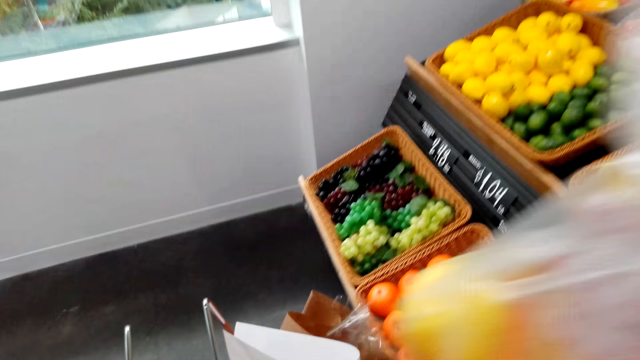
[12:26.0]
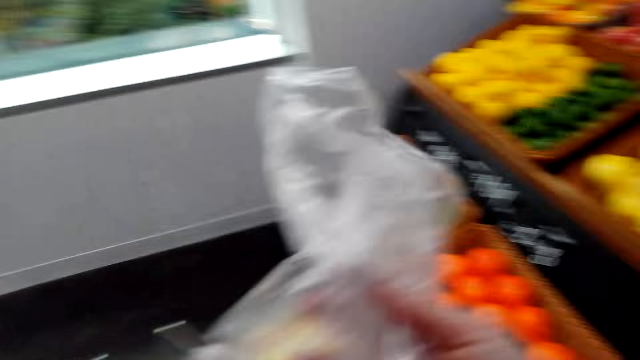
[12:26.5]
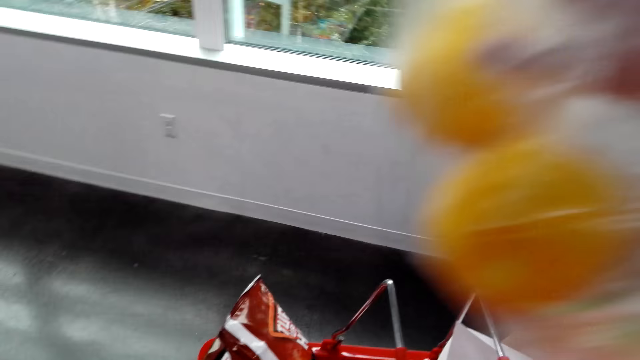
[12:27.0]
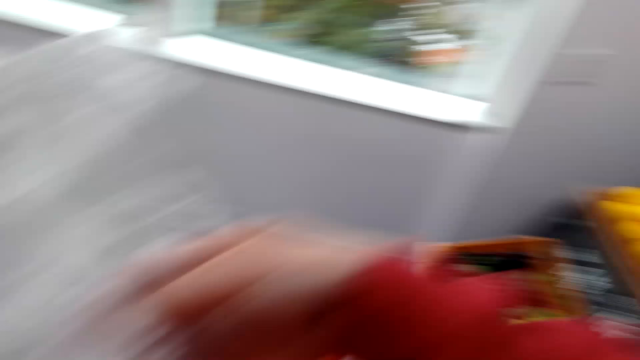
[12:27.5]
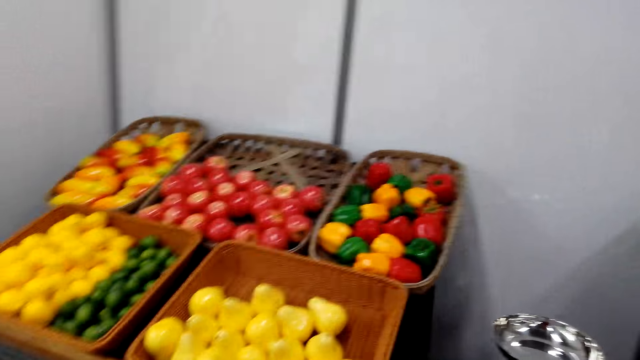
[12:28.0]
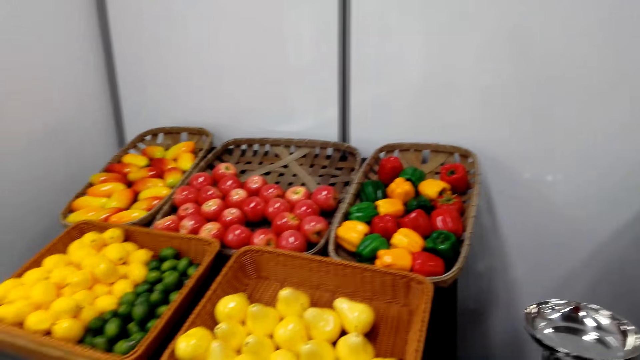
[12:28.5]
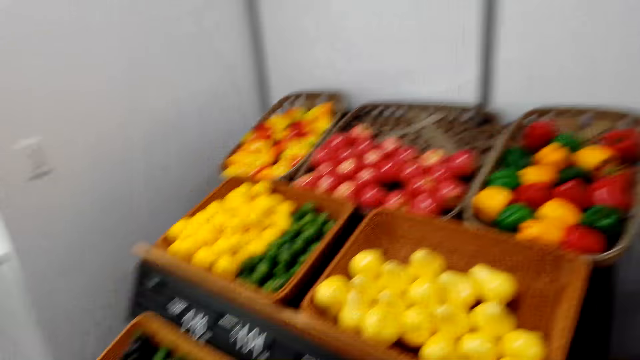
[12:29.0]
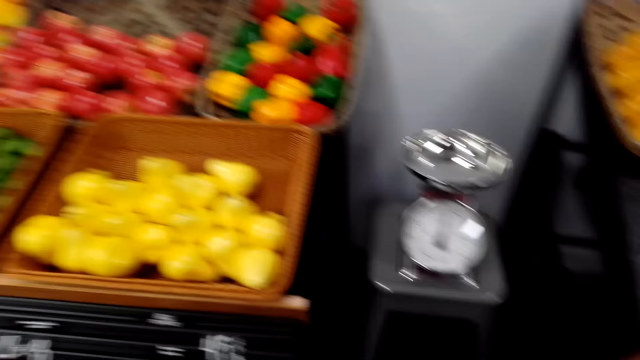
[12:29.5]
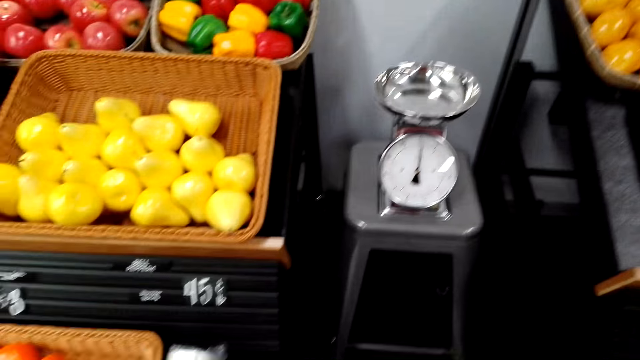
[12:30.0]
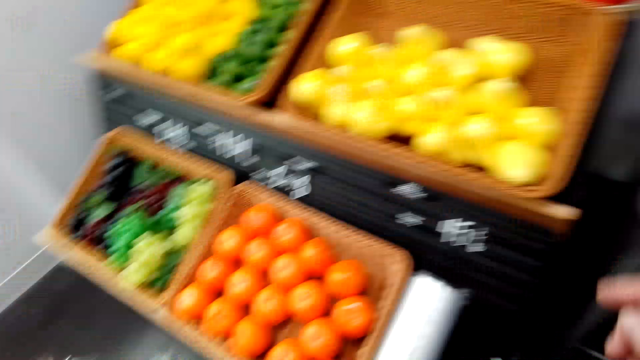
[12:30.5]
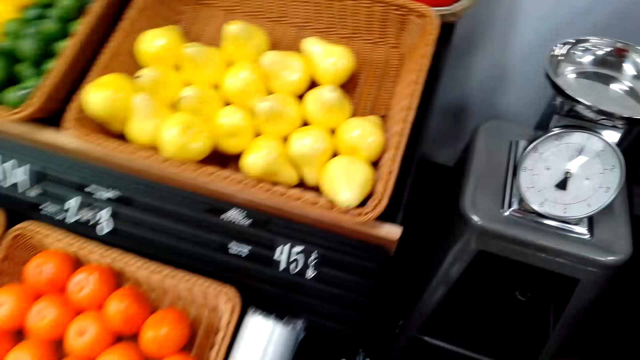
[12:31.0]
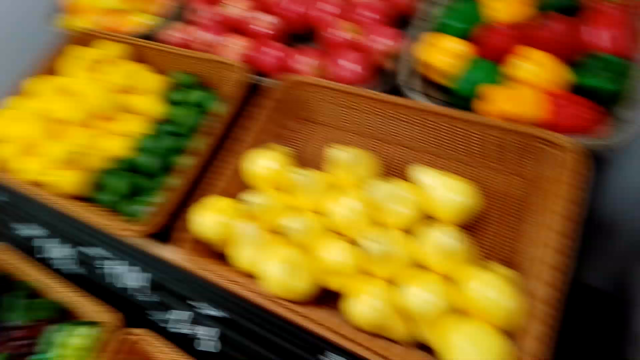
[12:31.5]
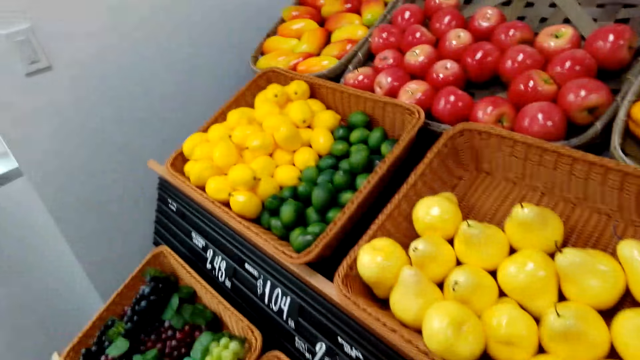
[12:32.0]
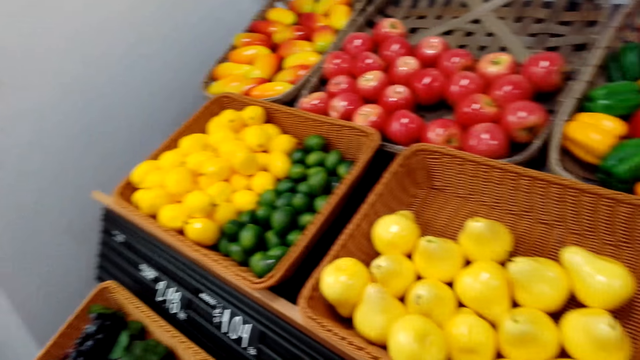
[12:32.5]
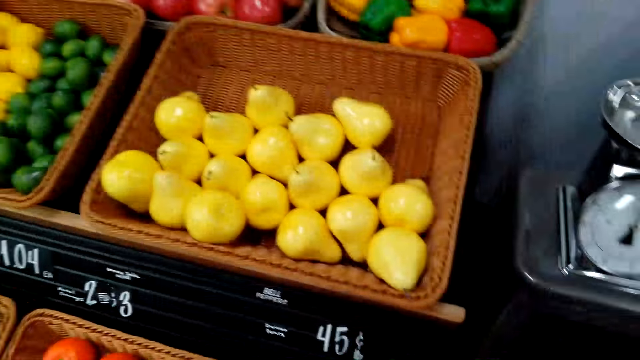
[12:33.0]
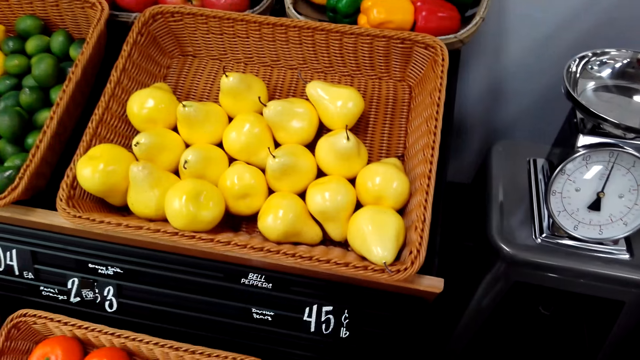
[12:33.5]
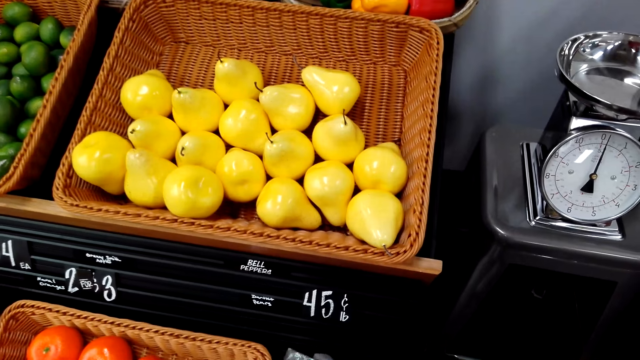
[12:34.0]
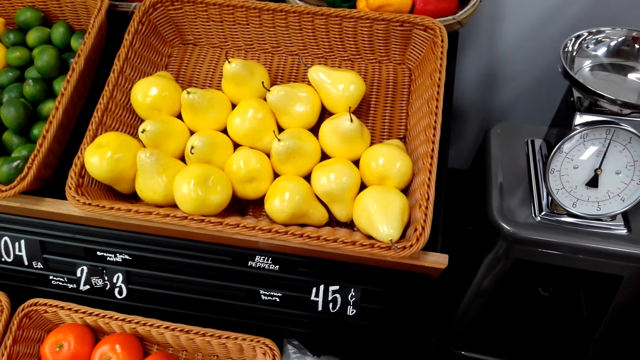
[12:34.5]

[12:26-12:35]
The camera wearer puts the plastic paper in the shopping basket. They pick up plastic paper. They look around.

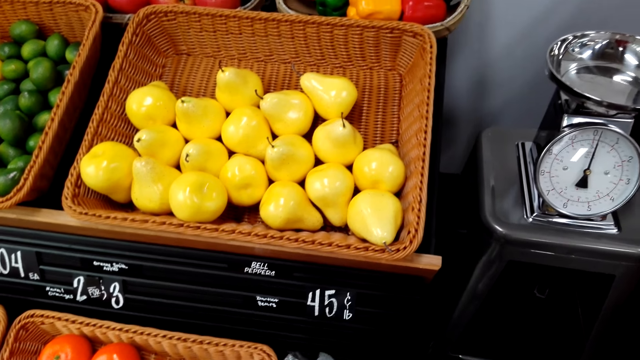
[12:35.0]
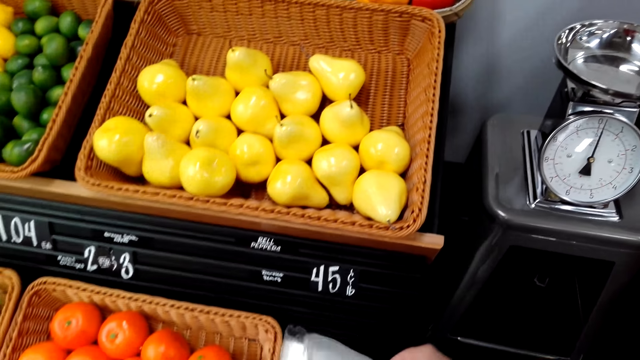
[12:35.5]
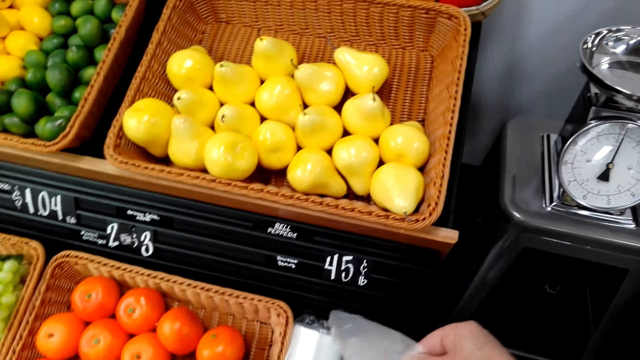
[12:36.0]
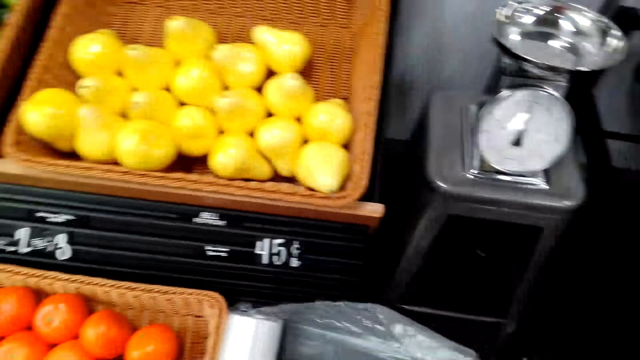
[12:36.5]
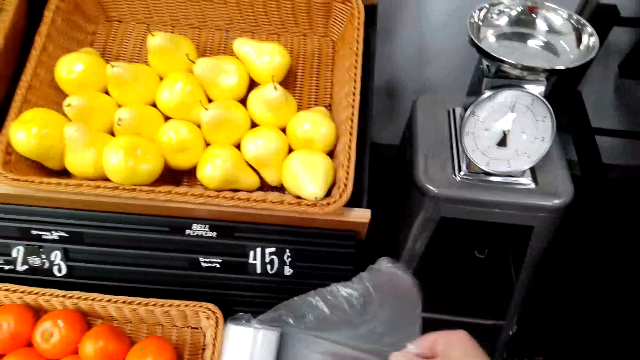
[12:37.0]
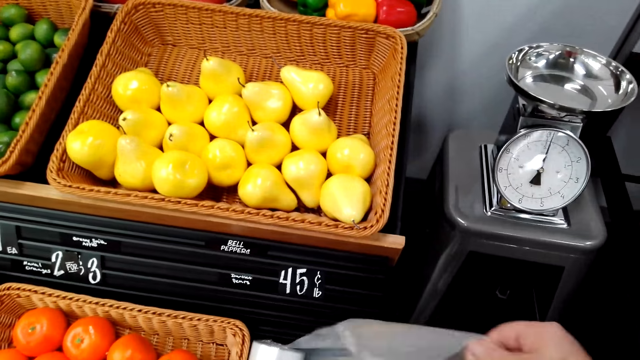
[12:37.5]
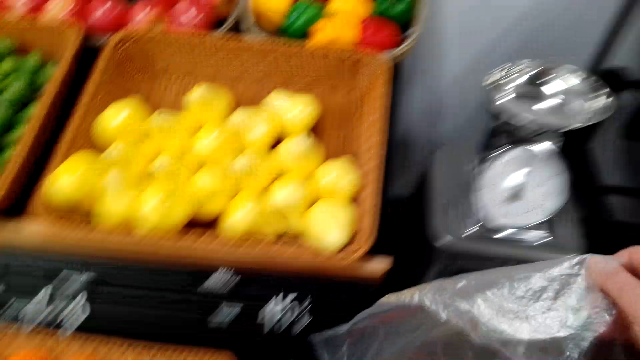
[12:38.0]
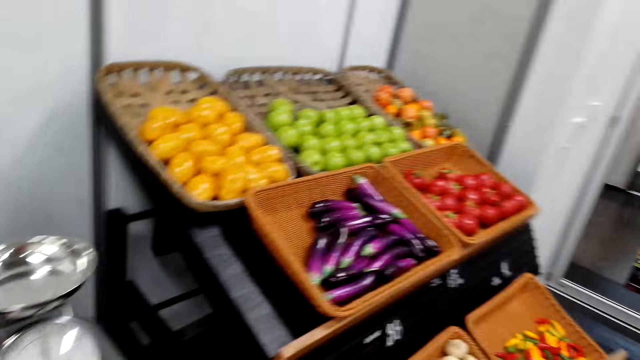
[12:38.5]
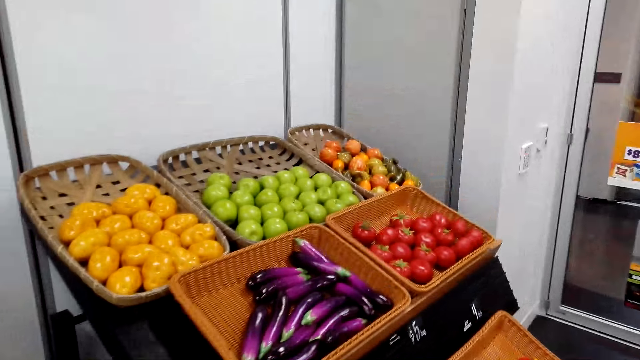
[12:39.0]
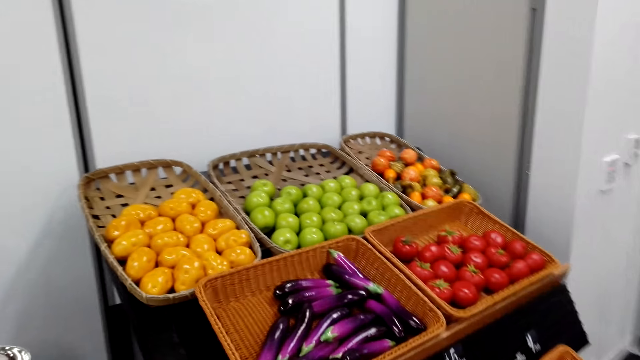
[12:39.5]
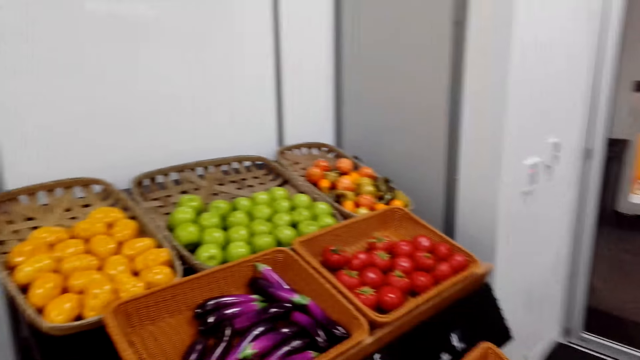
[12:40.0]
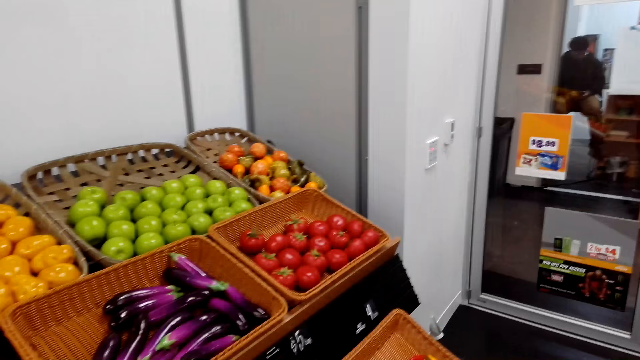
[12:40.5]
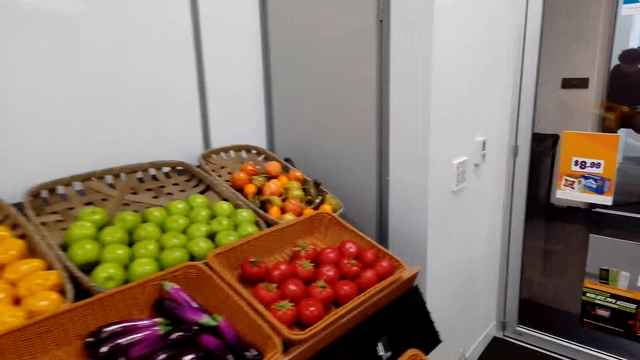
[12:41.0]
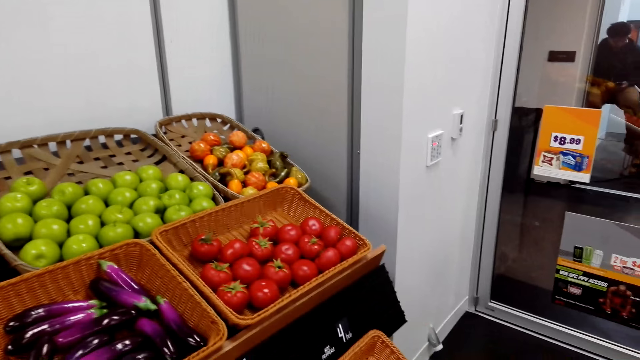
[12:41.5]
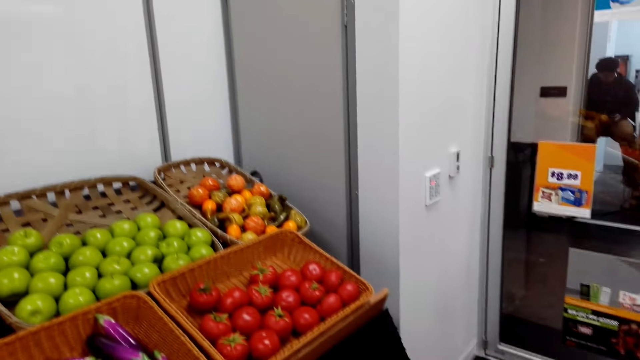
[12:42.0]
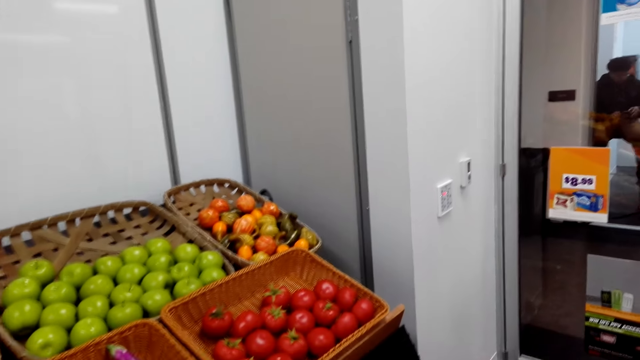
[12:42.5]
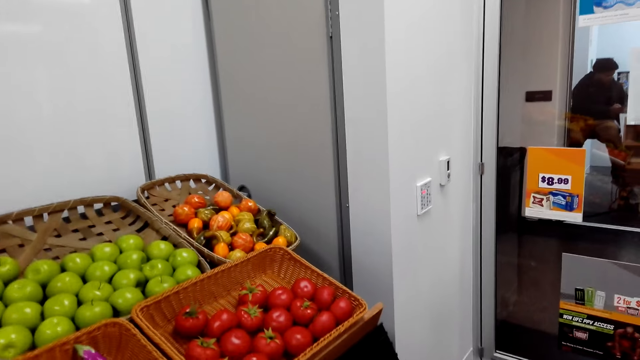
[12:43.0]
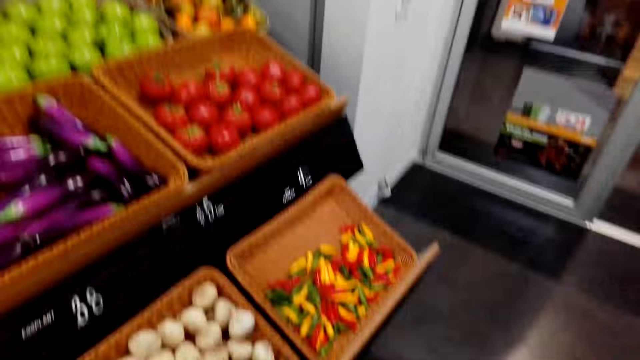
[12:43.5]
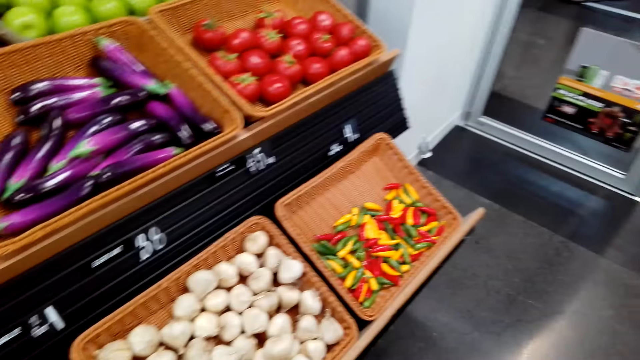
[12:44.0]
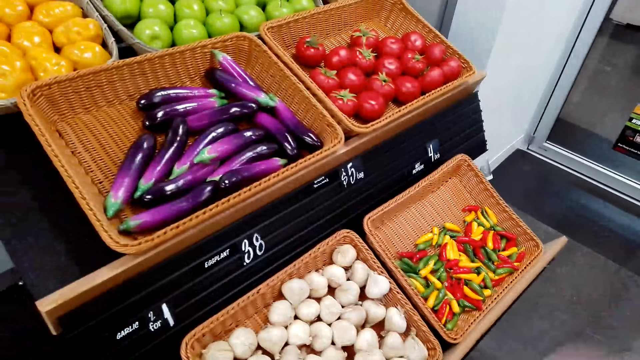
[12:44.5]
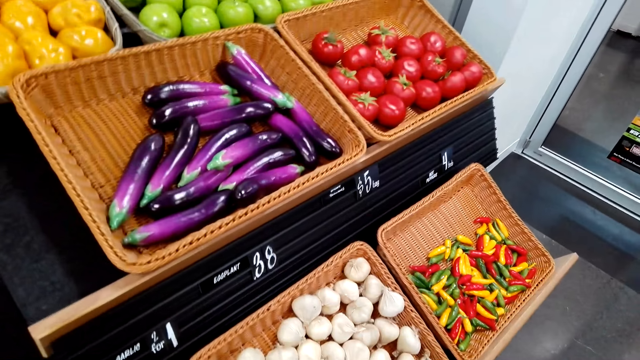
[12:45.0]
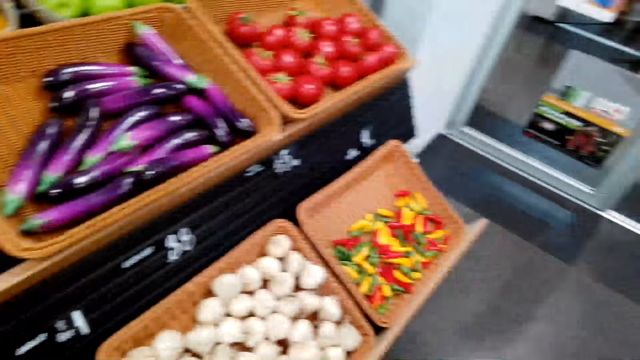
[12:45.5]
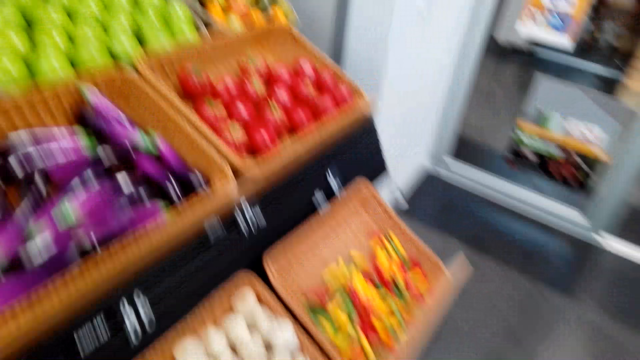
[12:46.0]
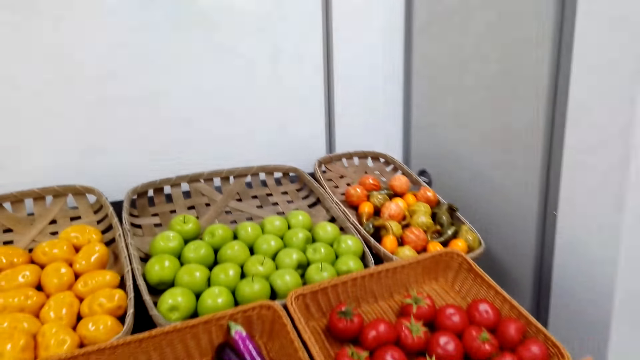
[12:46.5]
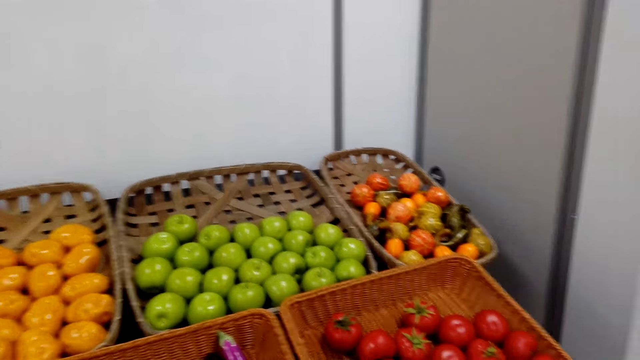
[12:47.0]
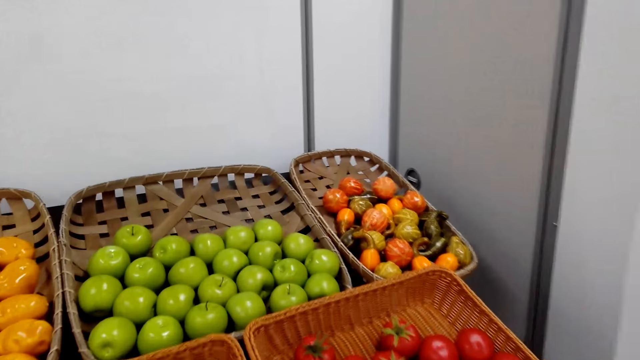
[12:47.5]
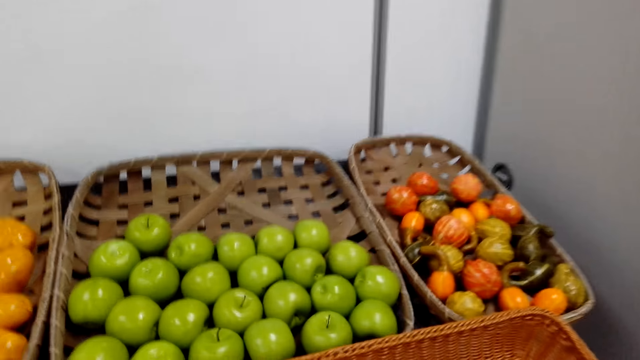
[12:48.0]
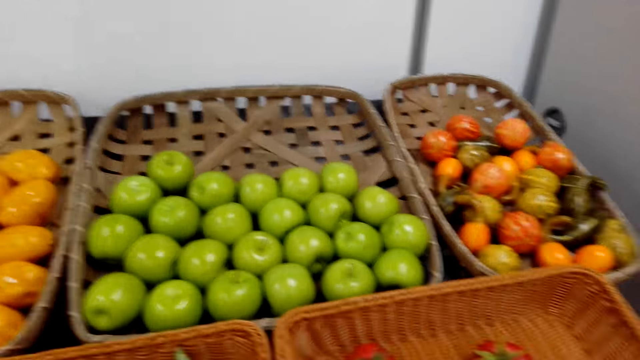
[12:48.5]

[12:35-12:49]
The camera wearer picks a plastic bag. They walk in the supermarket. A man operates a phone. The camera wearer walks around. They fix the camera and look around.
